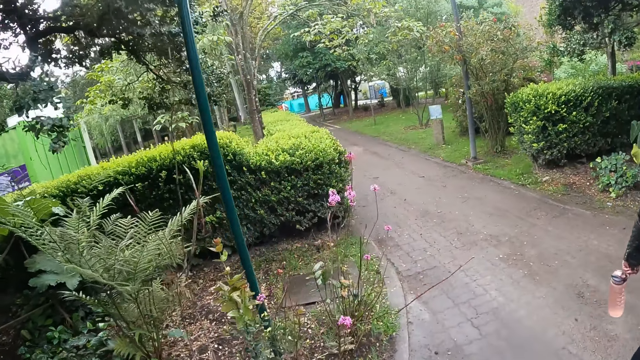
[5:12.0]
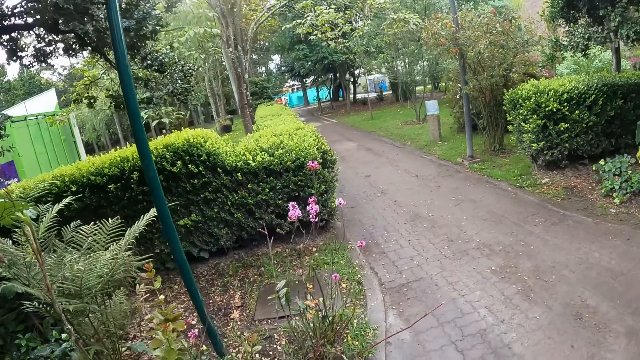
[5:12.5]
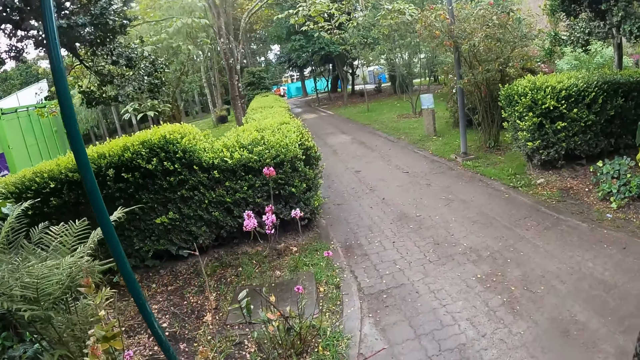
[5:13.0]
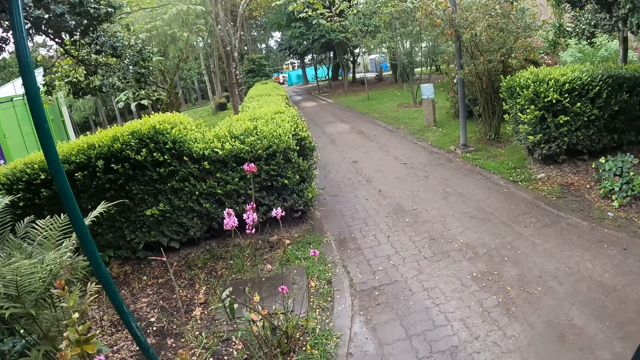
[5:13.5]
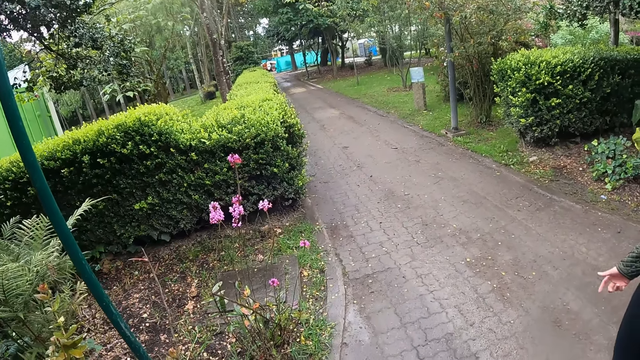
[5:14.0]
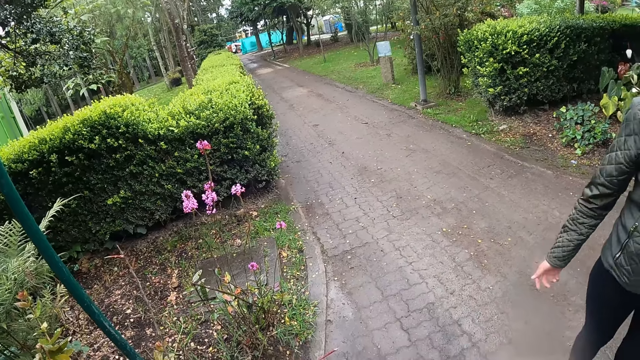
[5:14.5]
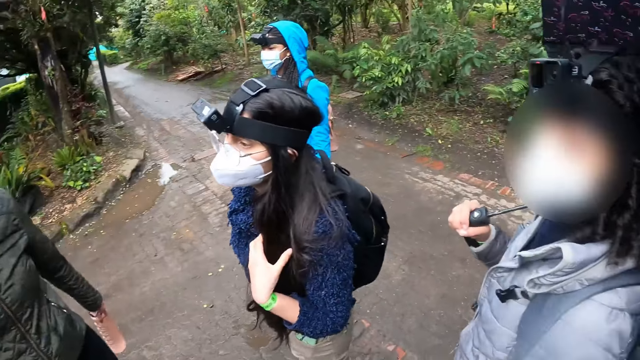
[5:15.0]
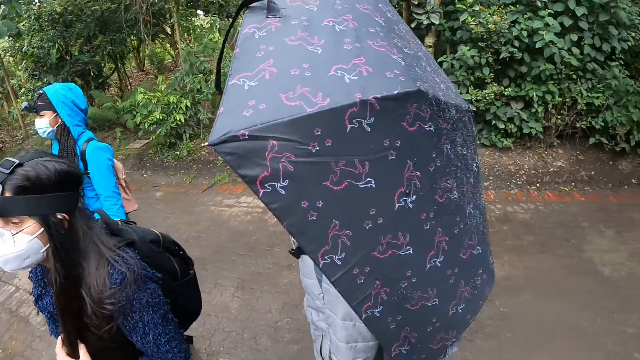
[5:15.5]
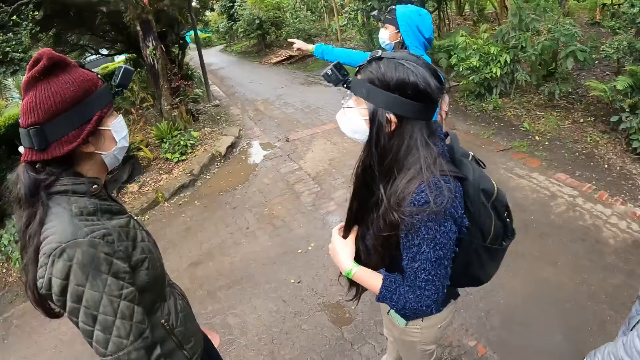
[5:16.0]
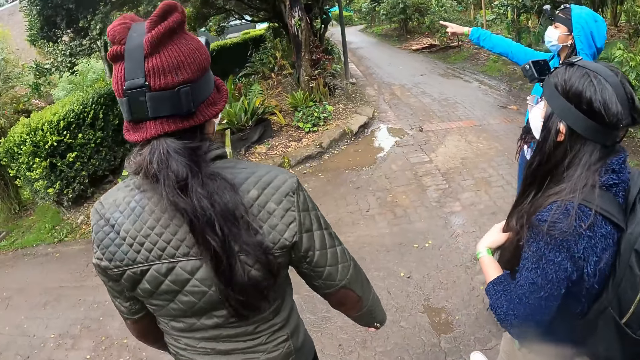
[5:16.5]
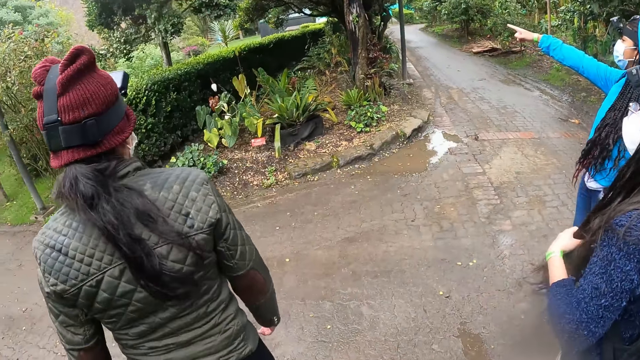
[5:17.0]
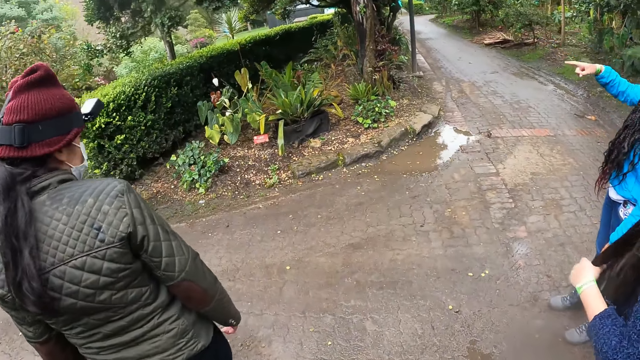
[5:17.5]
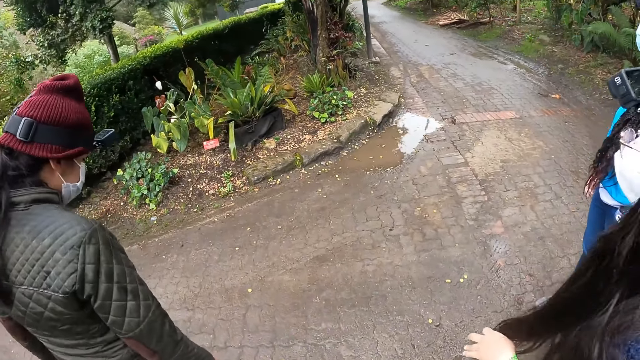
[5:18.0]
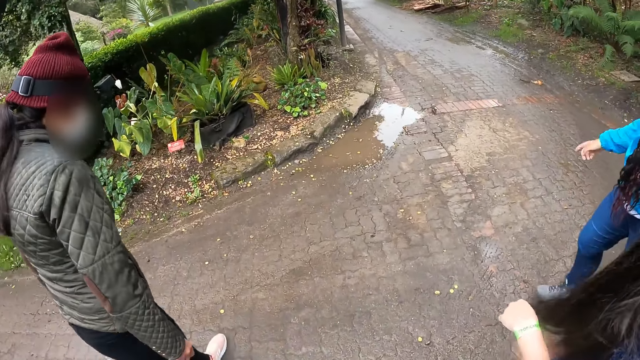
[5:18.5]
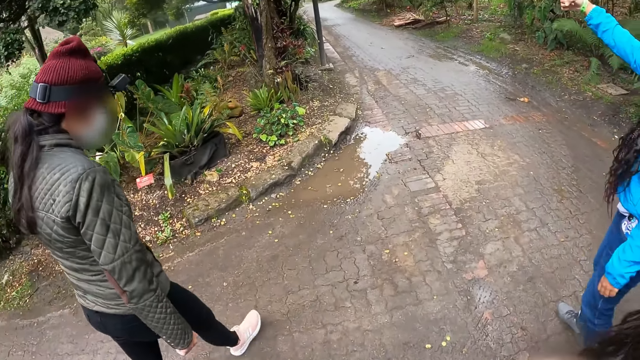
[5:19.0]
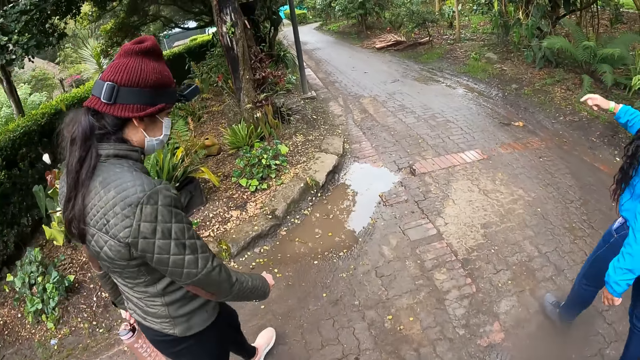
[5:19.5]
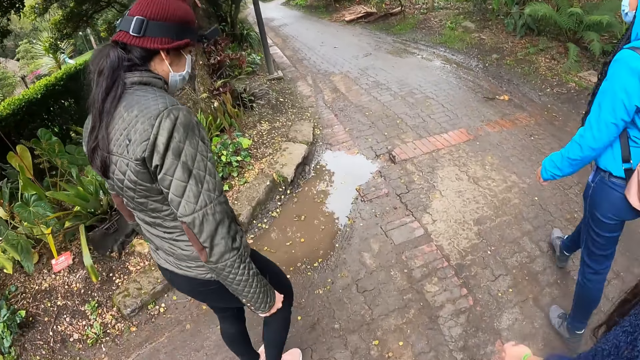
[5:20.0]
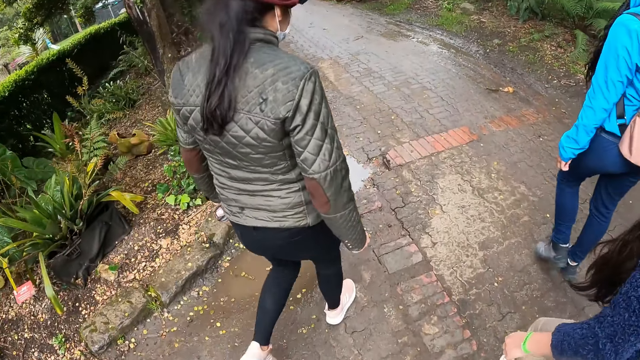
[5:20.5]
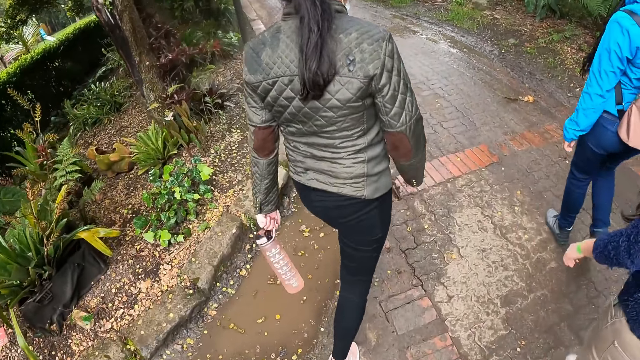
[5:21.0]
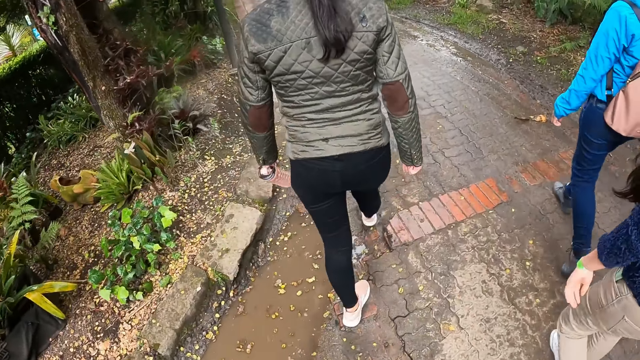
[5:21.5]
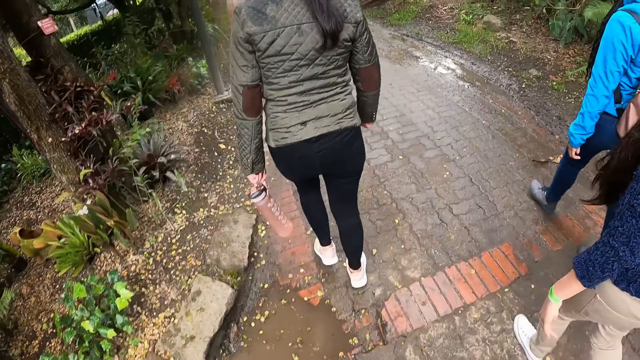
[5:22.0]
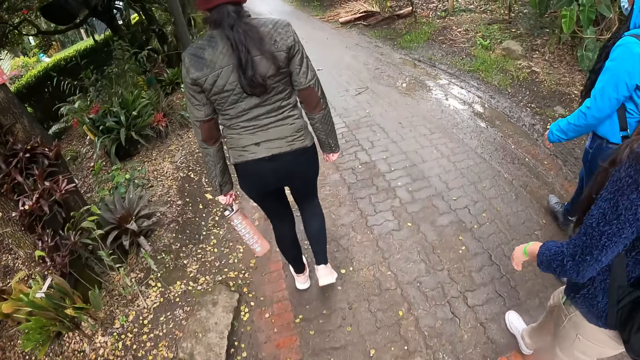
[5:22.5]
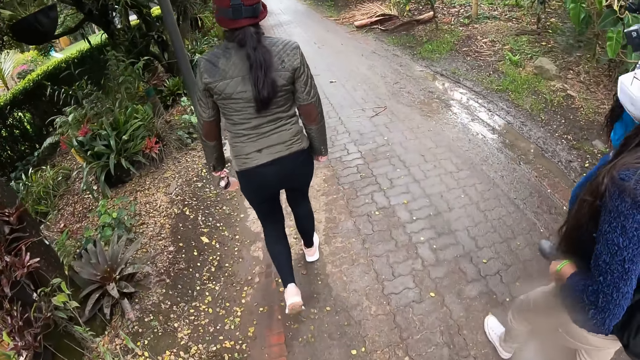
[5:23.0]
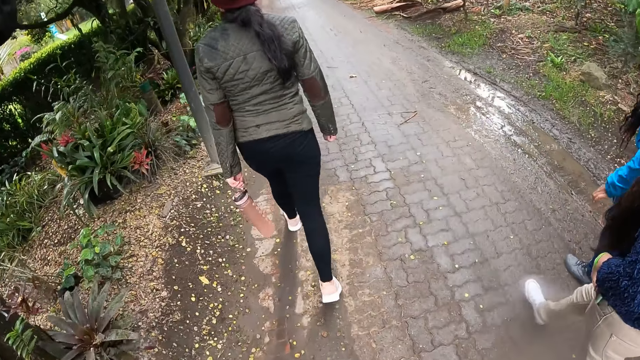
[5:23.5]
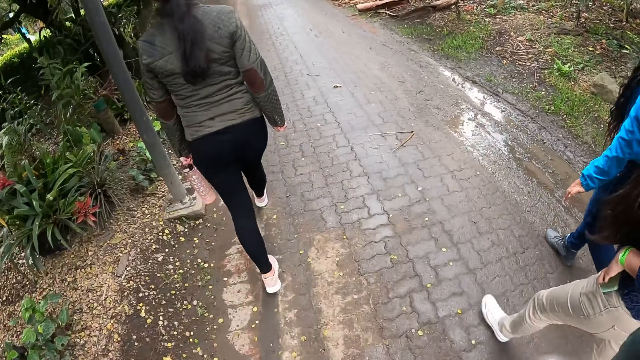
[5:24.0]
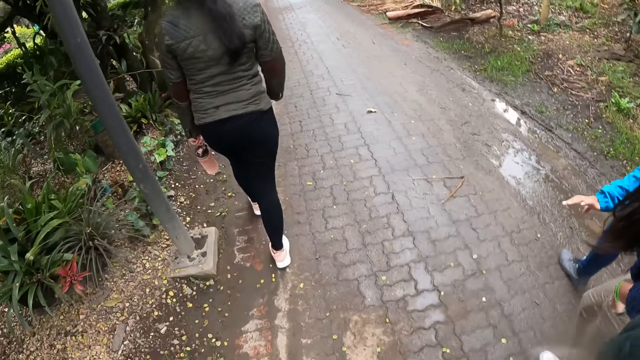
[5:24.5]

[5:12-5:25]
A woman points at a tree with her right hand. The camera wearer walks on the footpath.

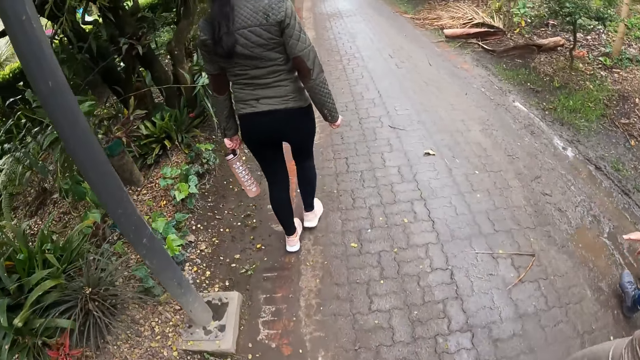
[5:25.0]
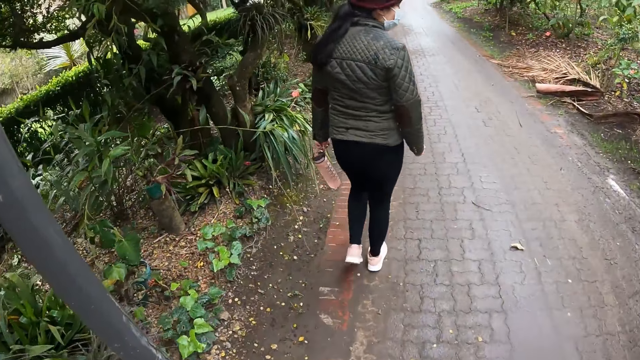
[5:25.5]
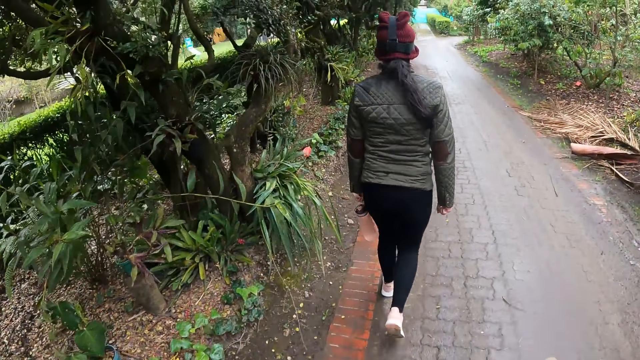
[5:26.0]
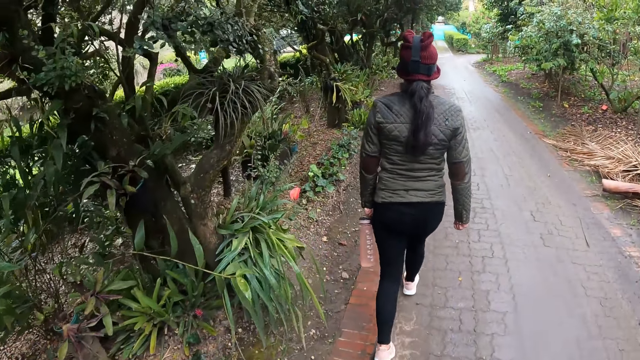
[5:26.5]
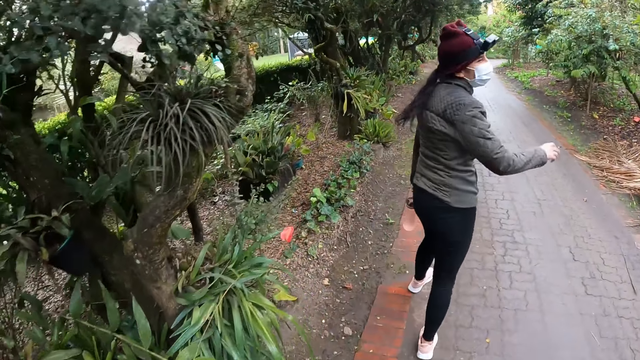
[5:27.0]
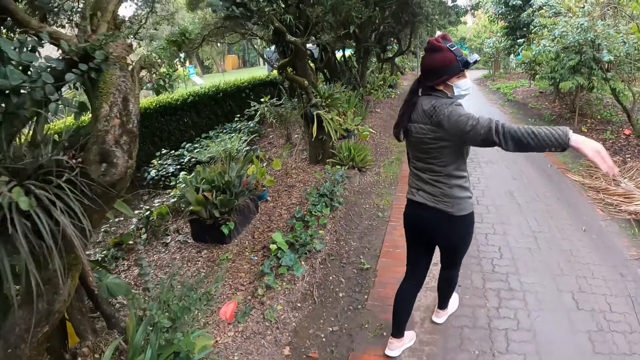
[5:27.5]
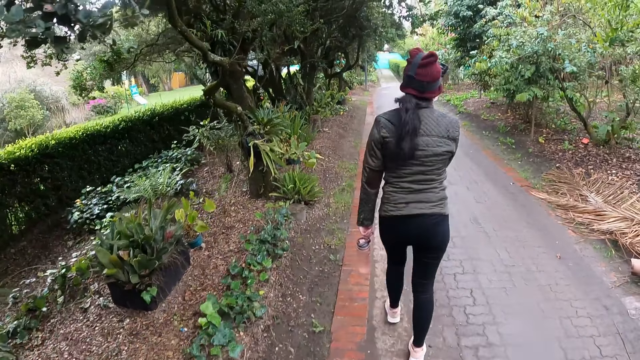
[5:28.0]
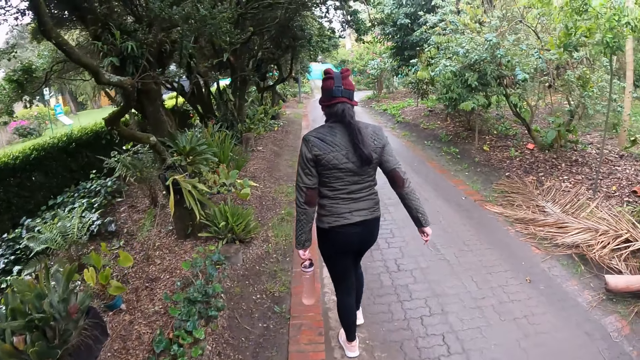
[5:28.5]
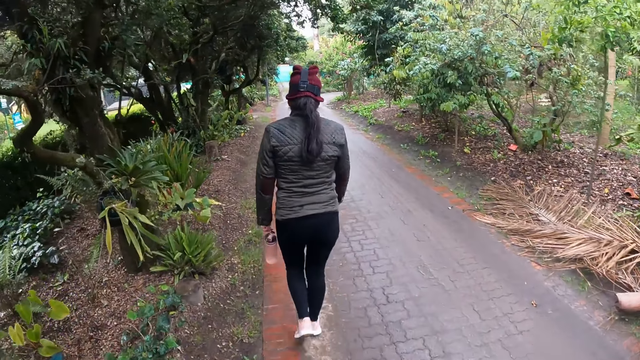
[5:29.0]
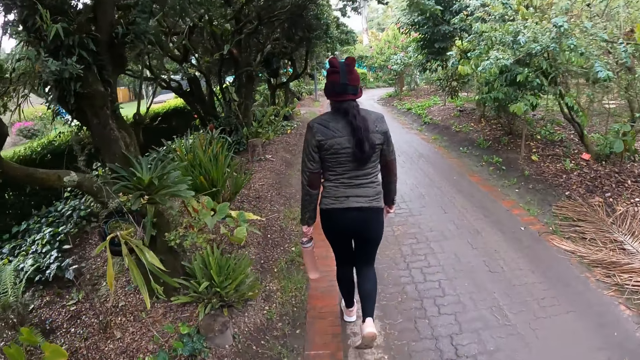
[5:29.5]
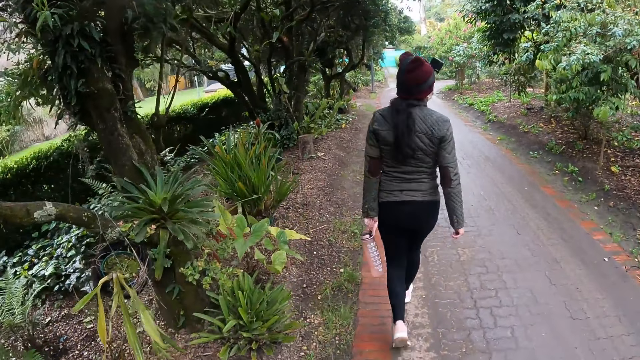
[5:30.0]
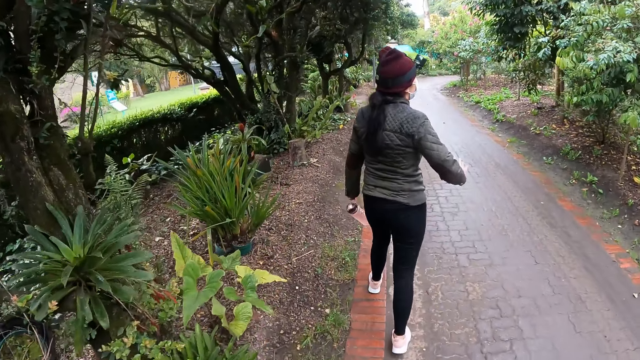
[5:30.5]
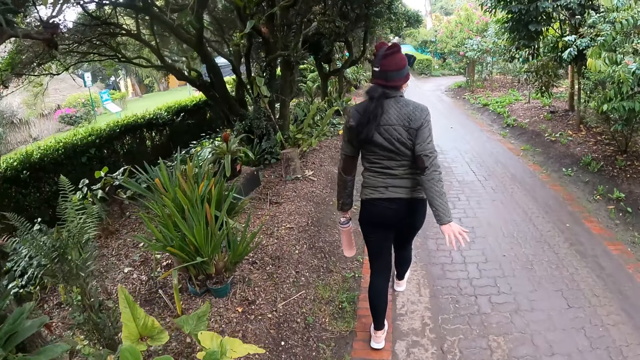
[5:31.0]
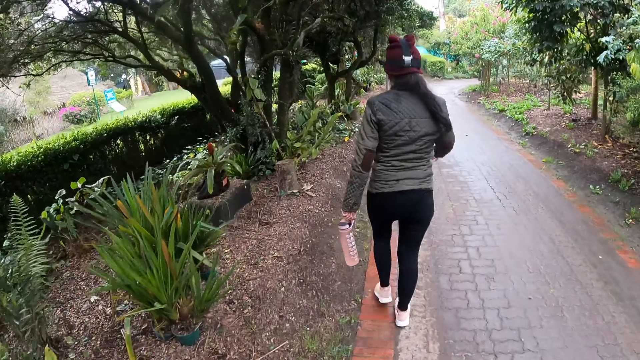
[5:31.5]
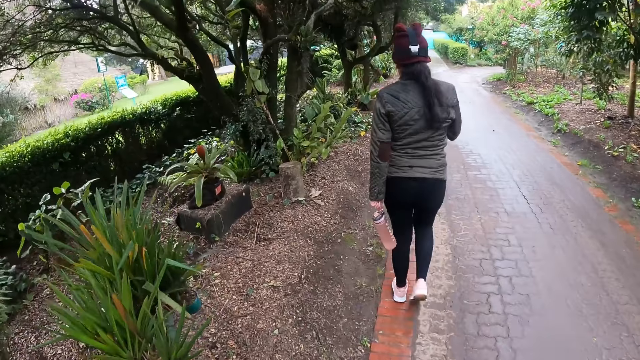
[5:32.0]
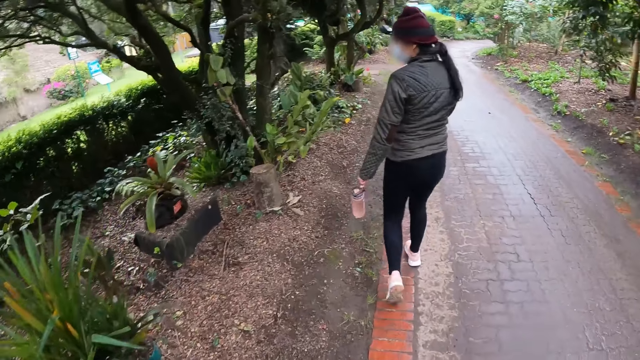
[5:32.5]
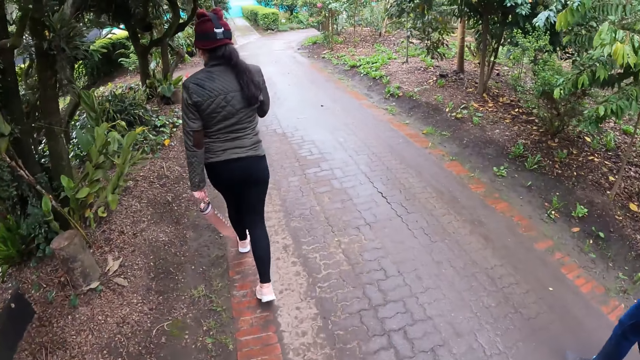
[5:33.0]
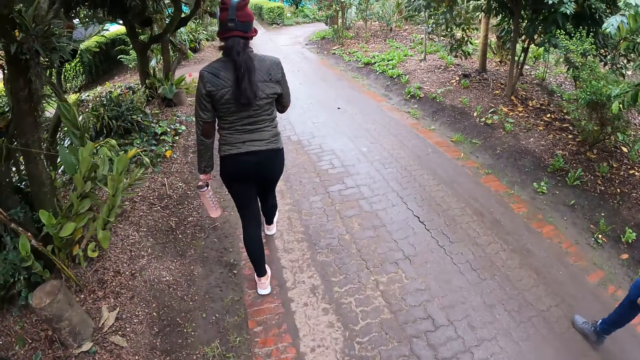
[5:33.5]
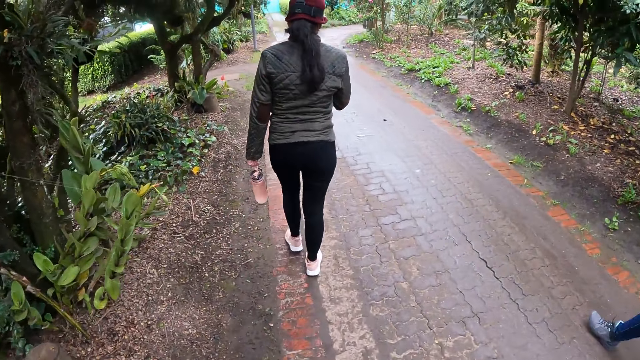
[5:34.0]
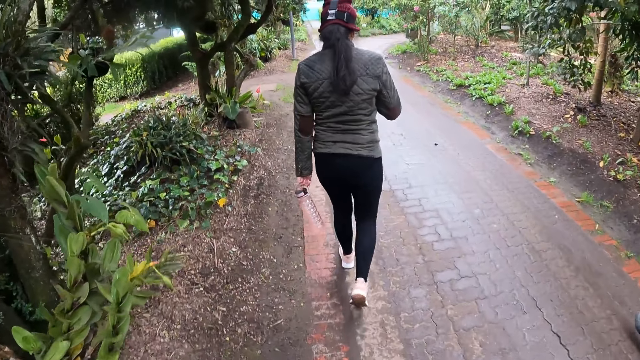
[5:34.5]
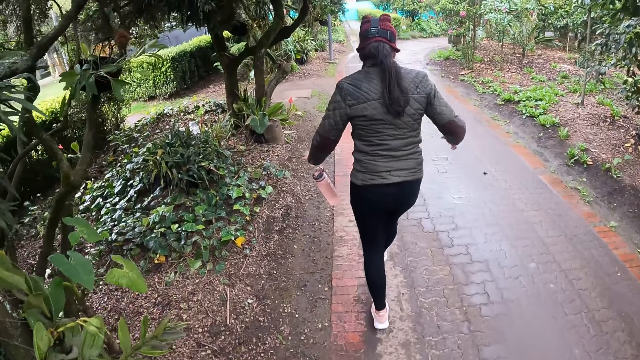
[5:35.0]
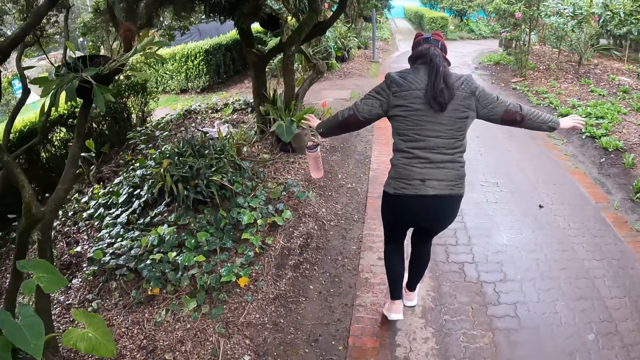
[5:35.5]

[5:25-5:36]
A woman interacts with two other women.
